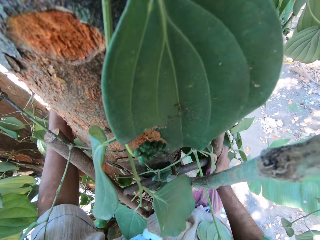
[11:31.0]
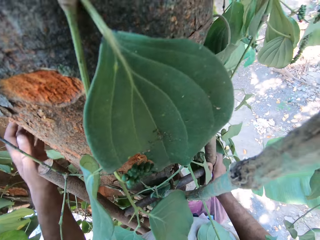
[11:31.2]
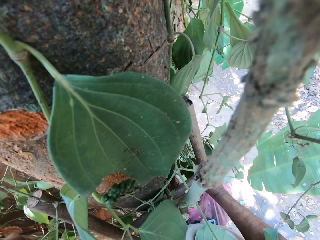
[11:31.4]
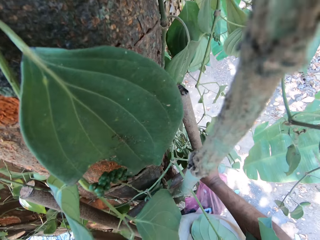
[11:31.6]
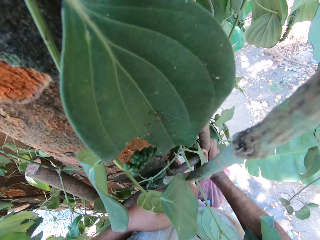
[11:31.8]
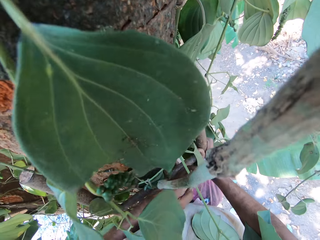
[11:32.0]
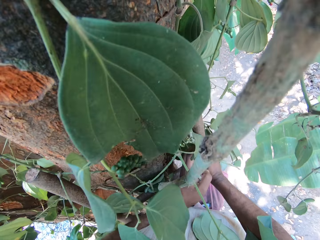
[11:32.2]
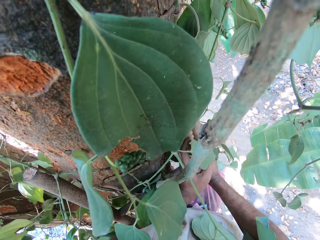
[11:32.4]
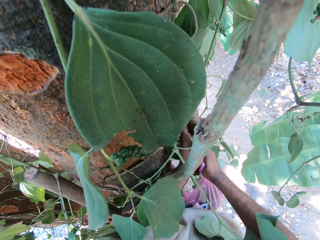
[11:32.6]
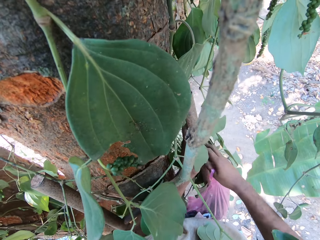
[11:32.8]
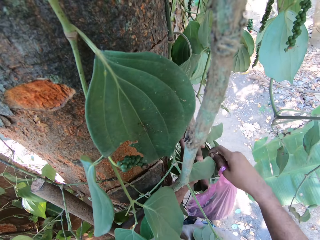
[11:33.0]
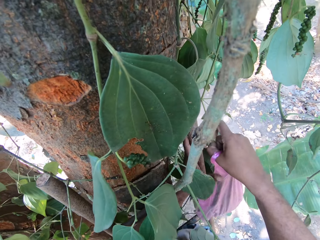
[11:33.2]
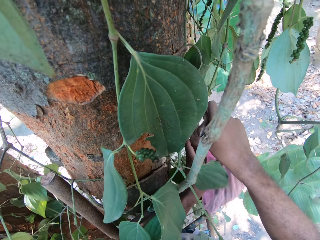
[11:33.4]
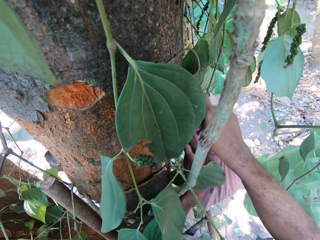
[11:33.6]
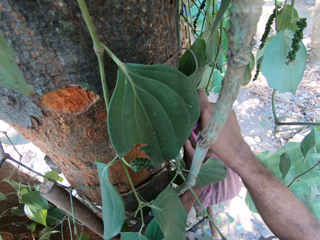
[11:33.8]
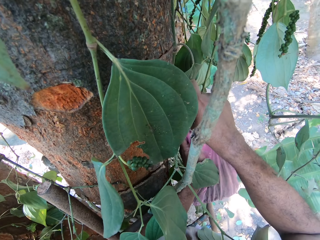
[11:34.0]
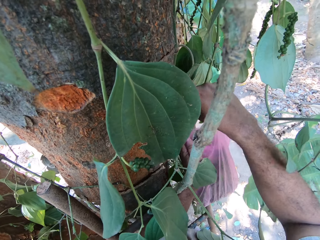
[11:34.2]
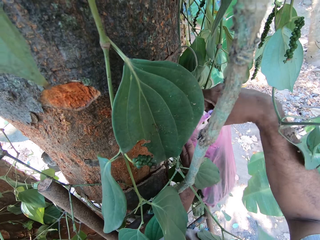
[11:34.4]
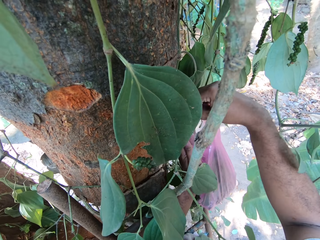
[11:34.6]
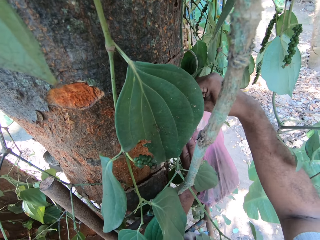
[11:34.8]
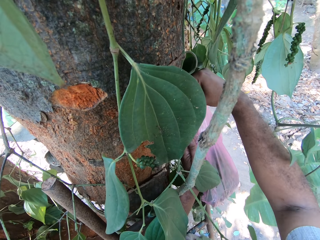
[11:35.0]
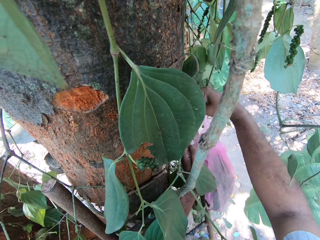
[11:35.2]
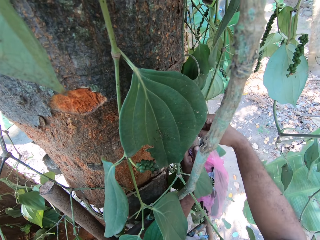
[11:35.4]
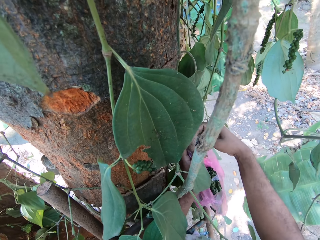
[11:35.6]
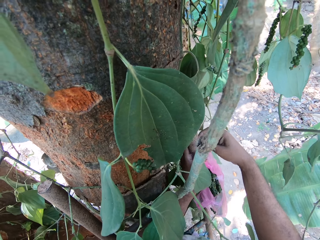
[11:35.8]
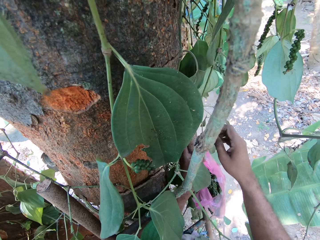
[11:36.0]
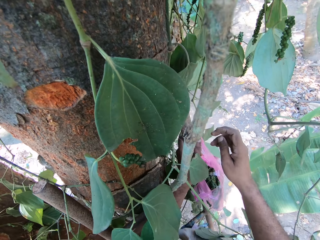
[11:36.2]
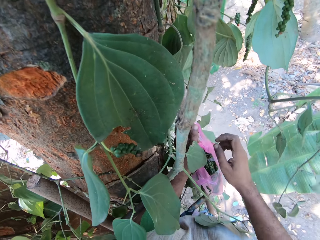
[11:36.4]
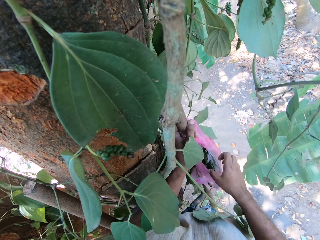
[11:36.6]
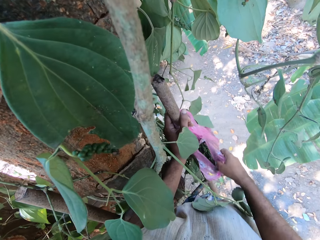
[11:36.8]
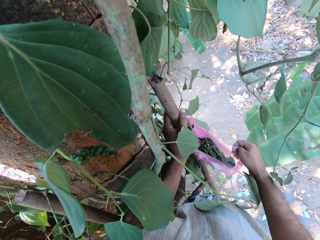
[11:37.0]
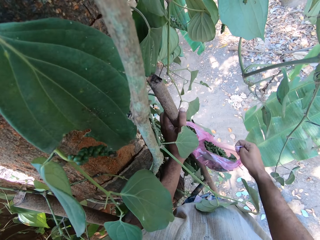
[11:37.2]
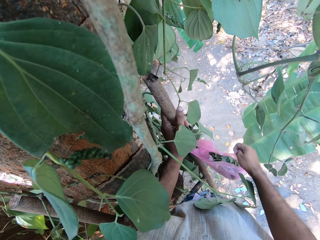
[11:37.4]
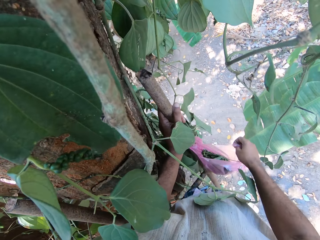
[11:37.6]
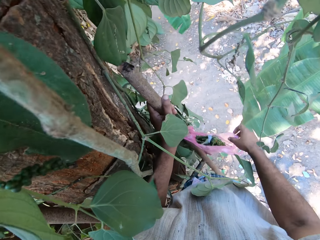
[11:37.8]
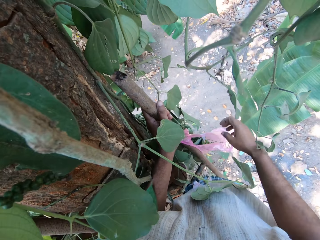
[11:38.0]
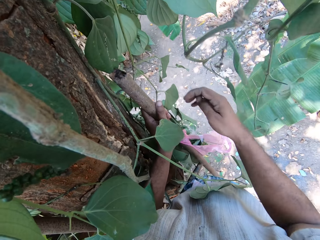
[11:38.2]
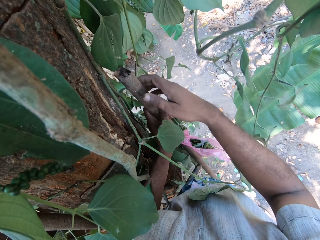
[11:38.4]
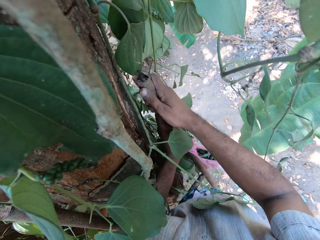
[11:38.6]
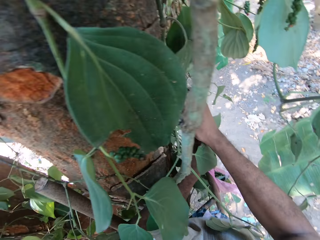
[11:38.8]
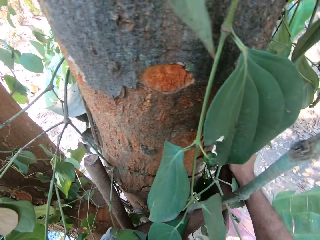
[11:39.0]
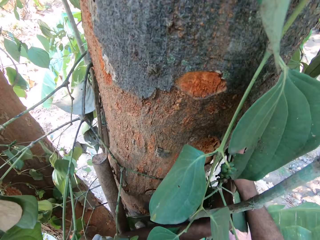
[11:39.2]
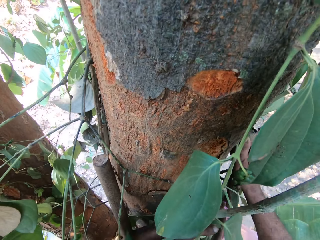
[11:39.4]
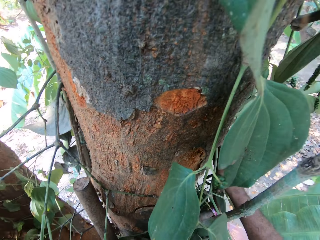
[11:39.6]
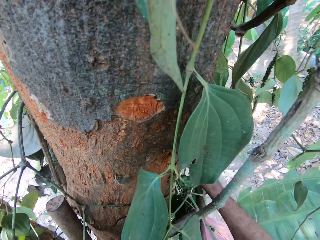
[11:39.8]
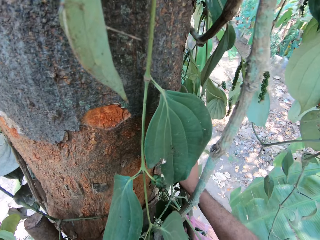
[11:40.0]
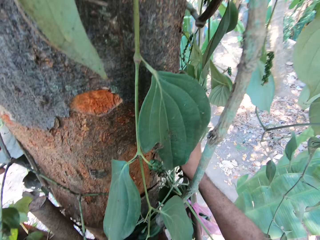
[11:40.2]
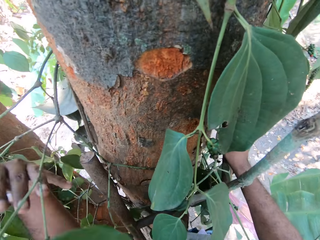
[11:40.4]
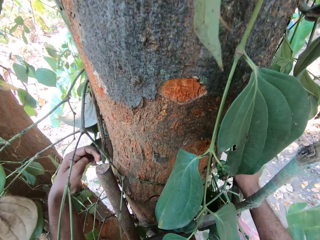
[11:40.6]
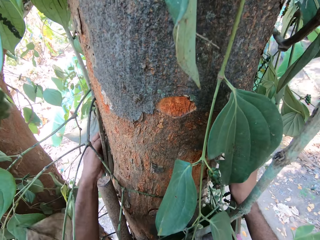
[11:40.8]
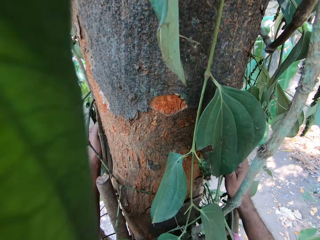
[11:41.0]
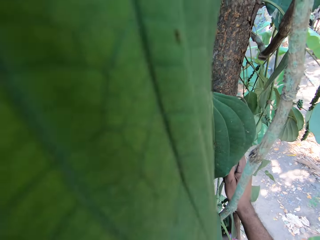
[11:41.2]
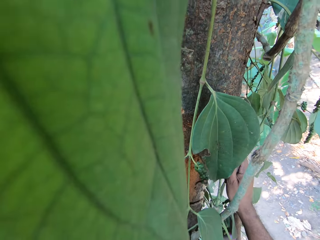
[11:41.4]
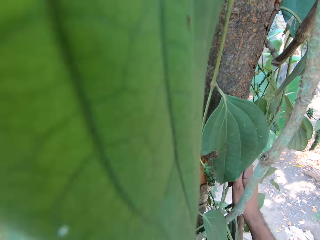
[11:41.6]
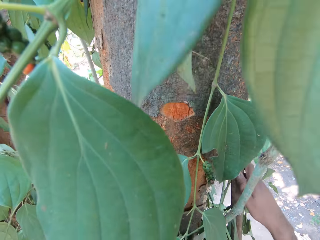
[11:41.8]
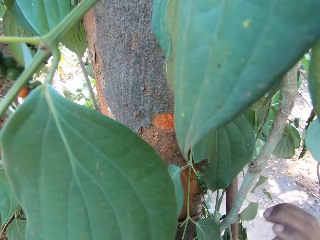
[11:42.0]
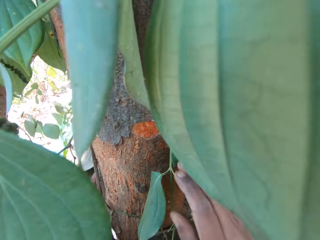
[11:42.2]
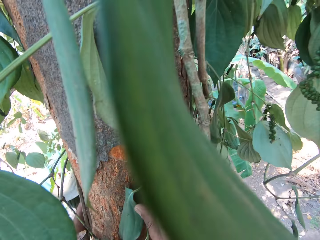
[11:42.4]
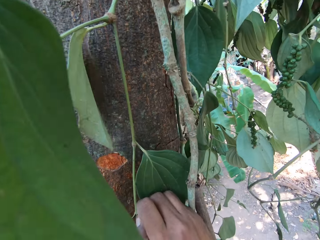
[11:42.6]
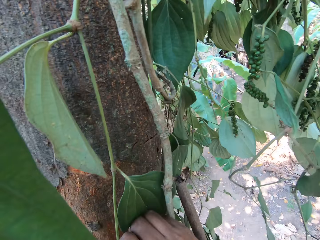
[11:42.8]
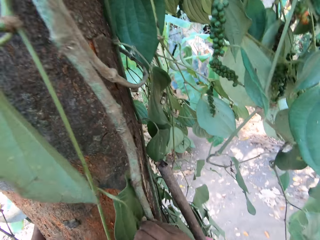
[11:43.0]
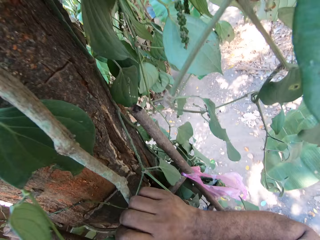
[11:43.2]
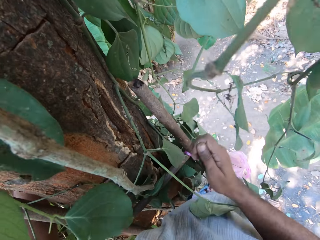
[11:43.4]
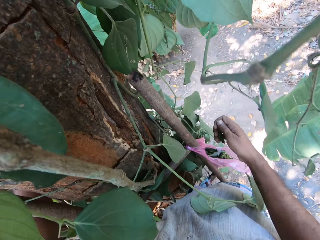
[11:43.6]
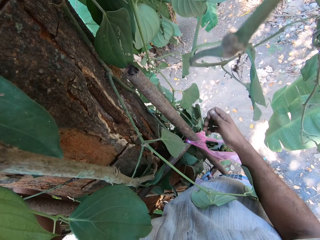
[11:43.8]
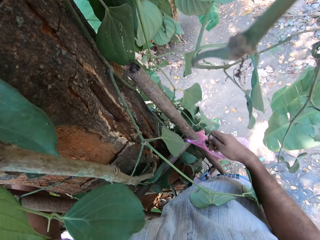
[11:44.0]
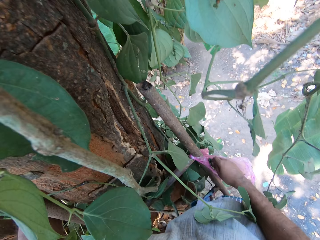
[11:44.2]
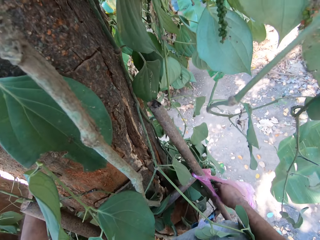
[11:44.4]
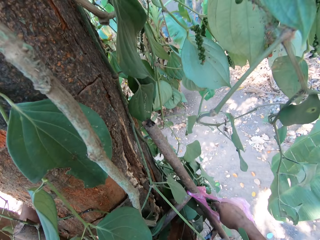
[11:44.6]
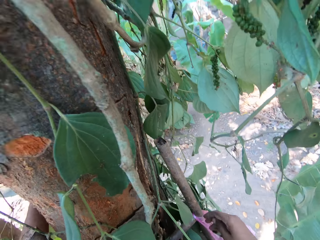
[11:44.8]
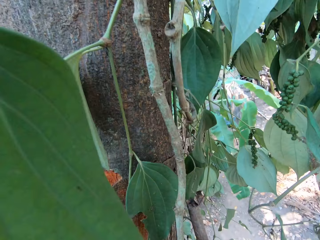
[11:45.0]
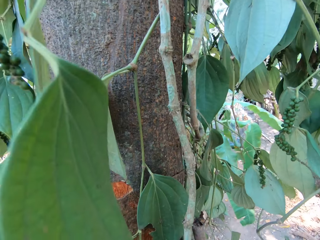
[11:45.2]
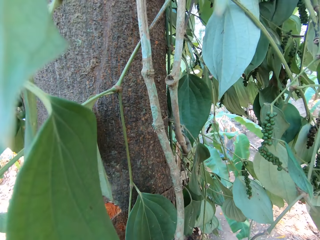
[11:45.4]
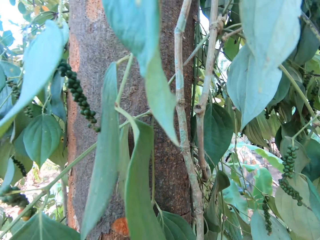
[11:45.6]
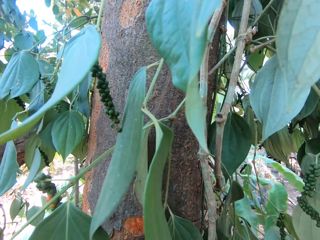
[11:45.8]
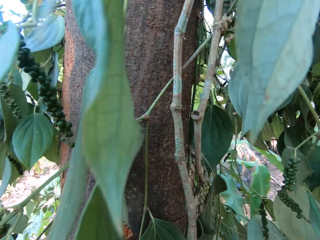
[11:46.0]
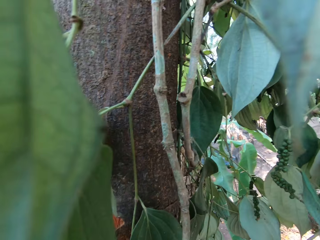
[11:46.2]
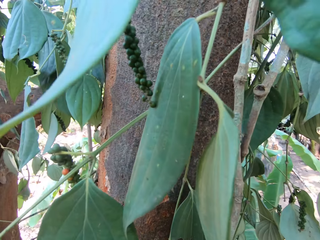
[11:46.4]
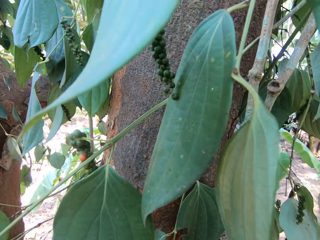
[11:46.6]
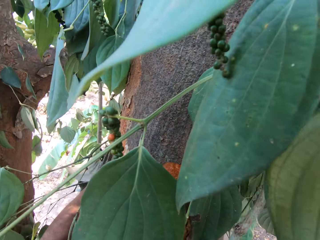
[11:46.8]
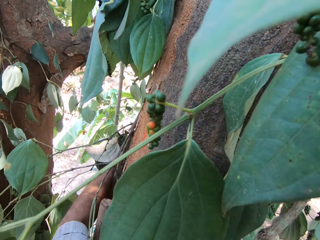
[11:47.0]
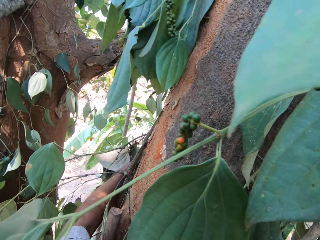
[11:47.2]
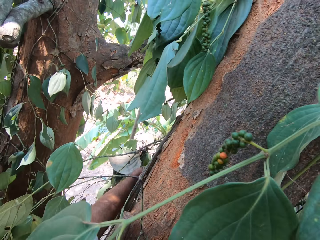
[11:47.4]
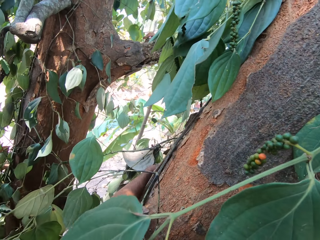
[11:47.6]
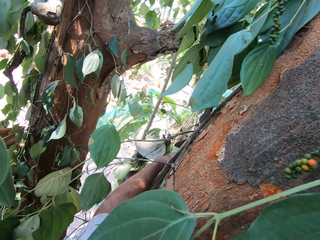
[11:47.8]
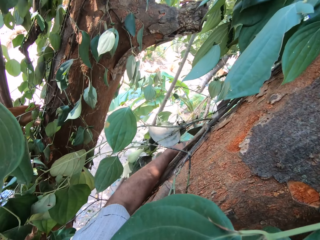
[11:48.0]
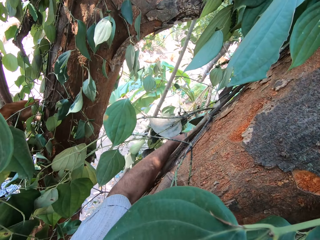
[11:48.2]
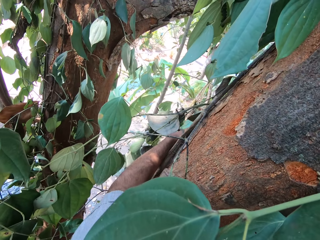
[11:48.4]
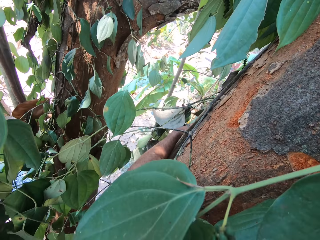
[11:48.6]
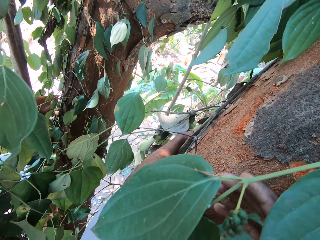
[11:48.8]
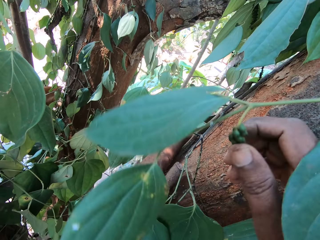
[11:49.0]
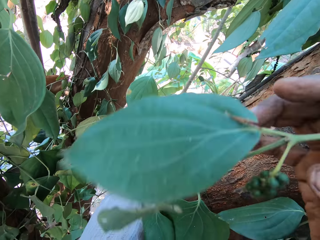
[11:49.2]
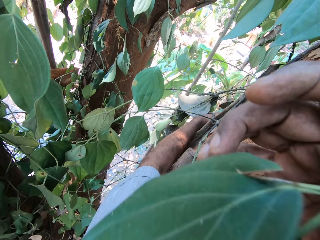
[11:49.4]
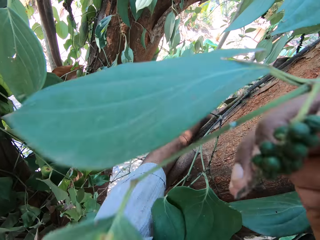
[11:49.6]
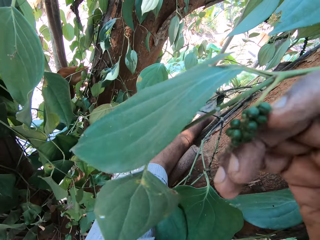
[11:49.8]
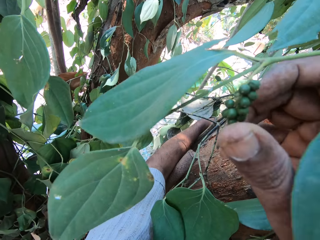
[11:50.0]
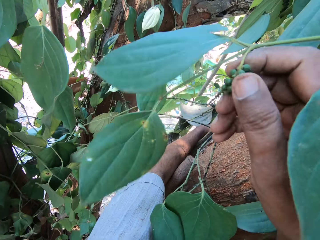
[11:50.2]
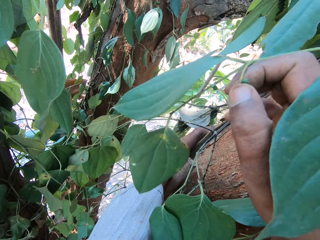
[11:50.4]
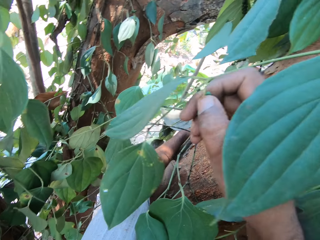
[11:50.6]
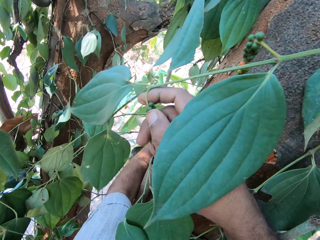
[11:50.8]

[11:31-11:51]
The camera wearer hangs the plastic bag on the top of the ladder with his right hand. He looks around. He cuts a leaf from the tree with his right hand. He places the leaf in his right hand into the plastic bag in his left hand. He cuts a leaf from the tree with his right hand.

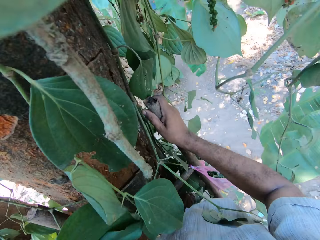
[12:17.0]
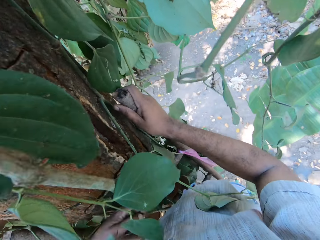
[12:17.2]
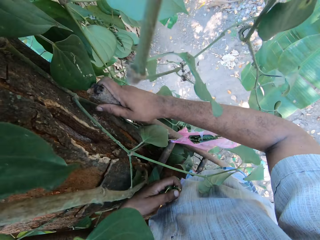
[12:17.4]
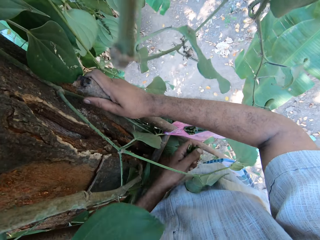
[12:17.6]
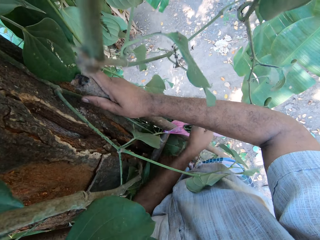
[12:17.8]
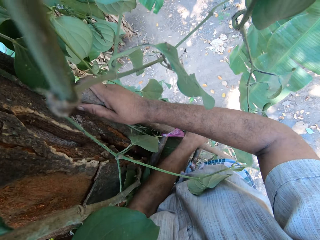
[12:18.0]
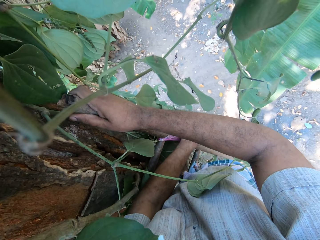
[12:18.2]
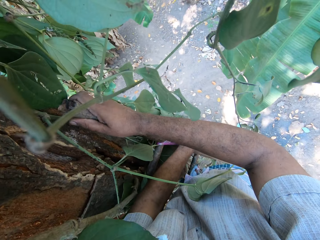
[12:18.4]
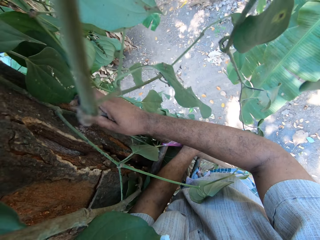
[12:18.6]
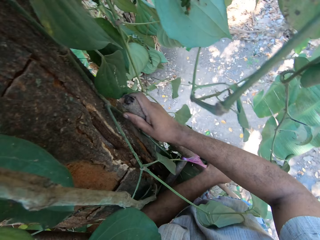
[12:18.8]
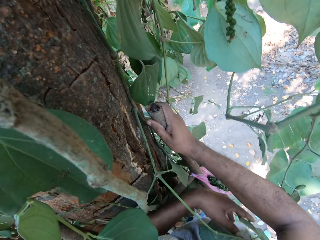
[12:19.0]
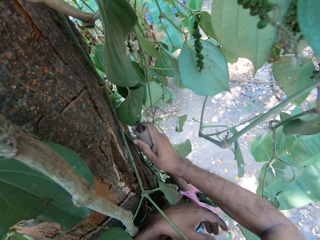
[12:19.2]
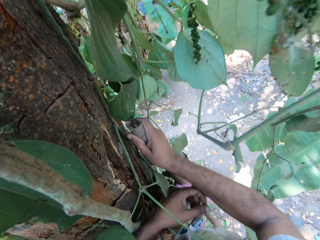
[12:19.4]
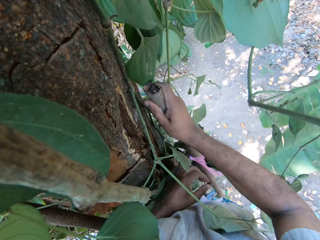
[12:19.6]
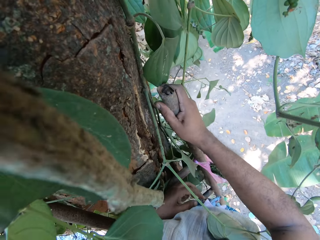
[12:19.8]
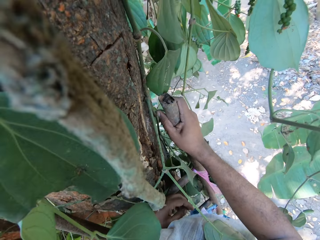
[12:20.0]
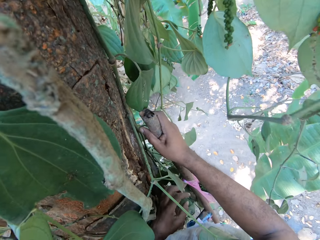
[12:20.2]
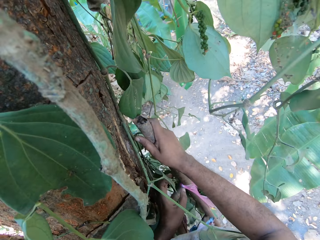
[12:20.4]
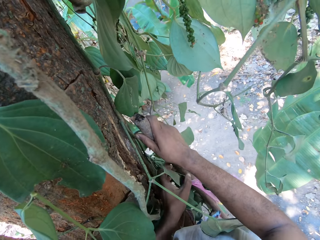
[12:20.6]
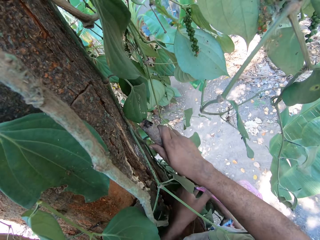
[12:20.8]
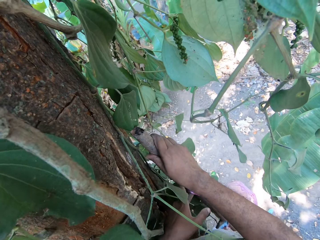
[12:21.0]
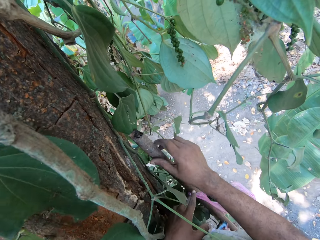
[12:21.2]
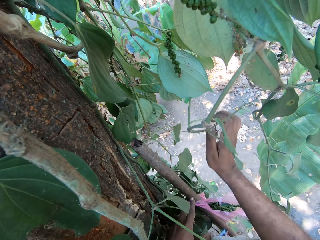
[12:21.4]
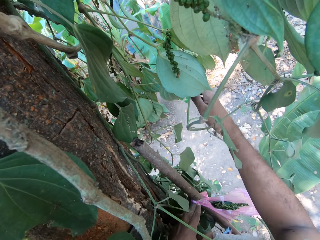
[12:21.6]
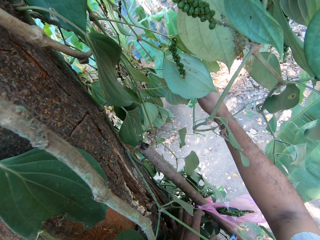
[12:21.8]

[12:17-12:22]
The camera wearer places the guava fruit in his left hand into the plastic bag on the ladder.
